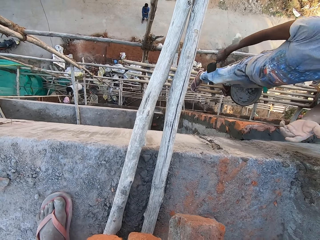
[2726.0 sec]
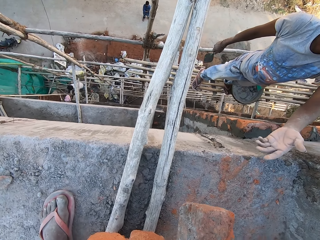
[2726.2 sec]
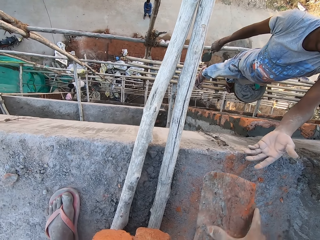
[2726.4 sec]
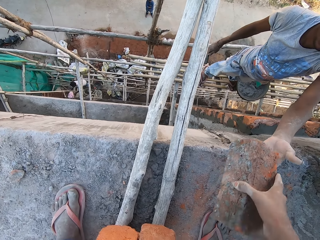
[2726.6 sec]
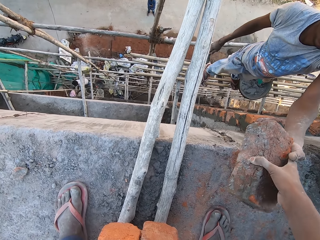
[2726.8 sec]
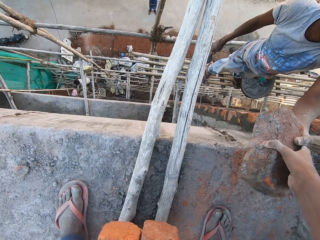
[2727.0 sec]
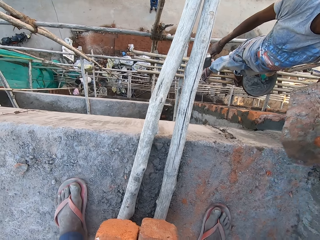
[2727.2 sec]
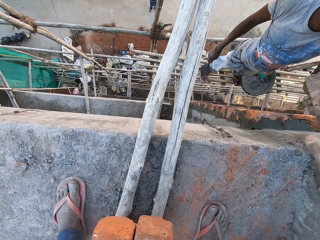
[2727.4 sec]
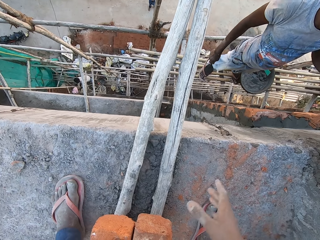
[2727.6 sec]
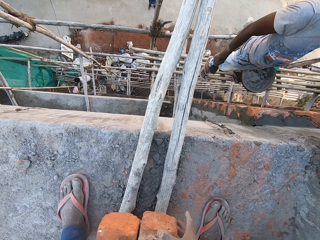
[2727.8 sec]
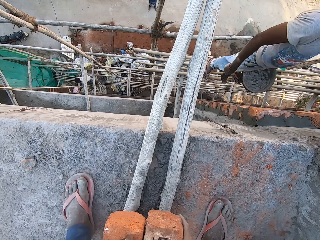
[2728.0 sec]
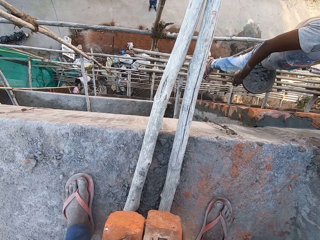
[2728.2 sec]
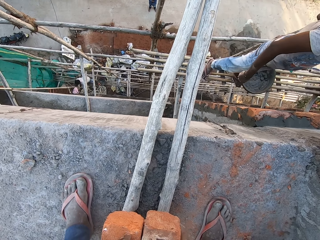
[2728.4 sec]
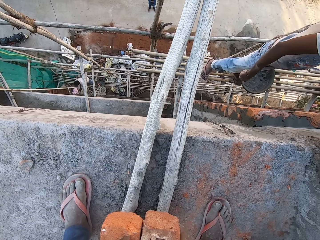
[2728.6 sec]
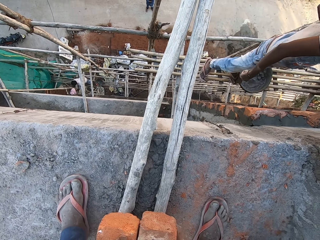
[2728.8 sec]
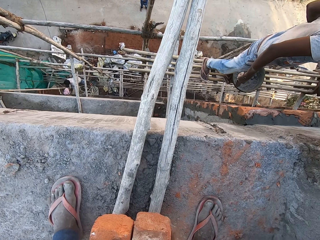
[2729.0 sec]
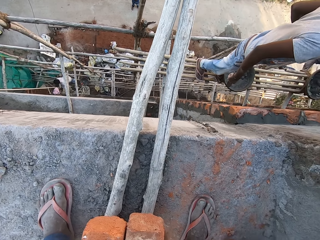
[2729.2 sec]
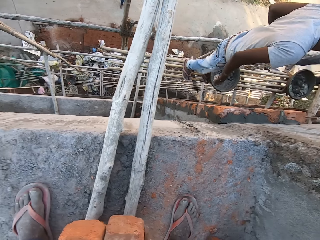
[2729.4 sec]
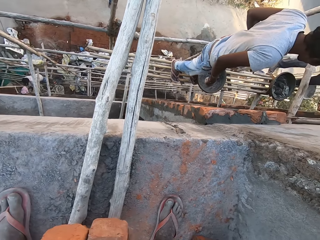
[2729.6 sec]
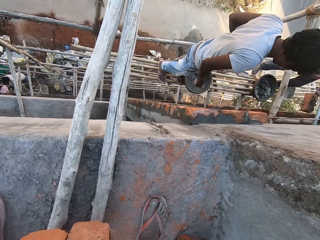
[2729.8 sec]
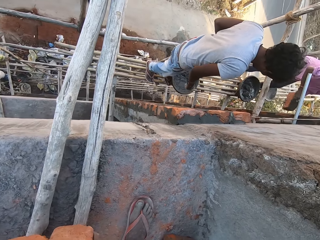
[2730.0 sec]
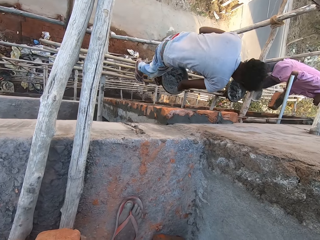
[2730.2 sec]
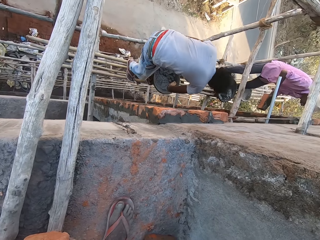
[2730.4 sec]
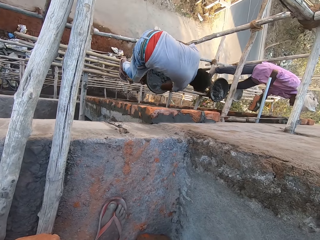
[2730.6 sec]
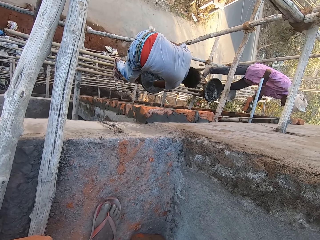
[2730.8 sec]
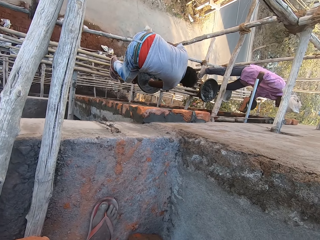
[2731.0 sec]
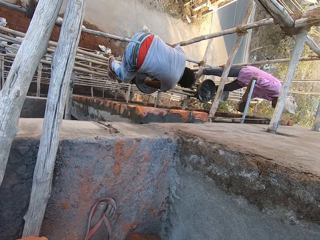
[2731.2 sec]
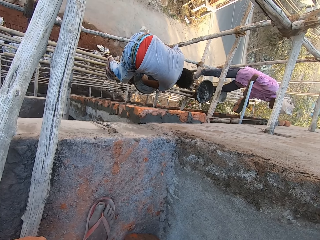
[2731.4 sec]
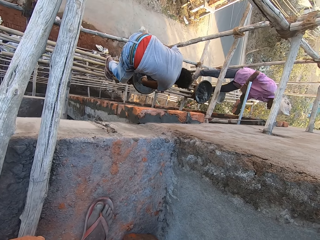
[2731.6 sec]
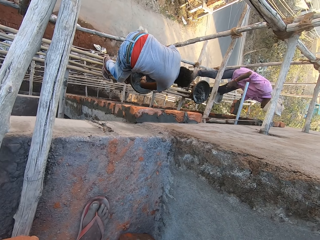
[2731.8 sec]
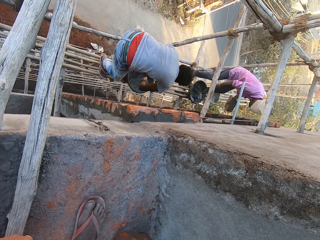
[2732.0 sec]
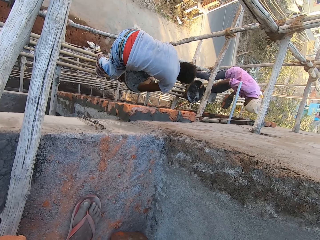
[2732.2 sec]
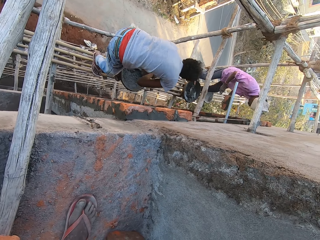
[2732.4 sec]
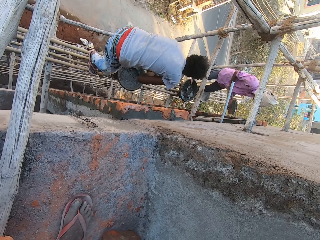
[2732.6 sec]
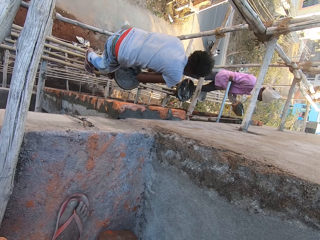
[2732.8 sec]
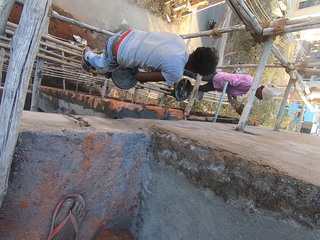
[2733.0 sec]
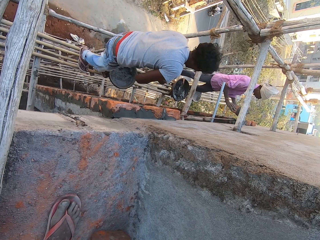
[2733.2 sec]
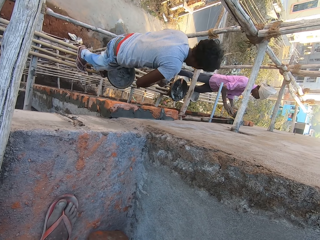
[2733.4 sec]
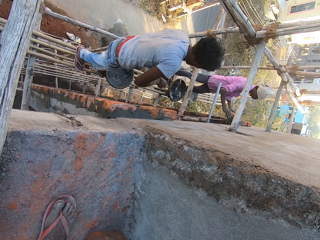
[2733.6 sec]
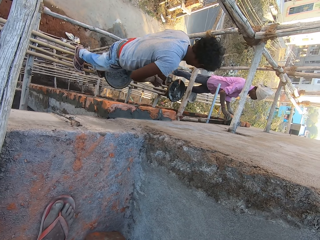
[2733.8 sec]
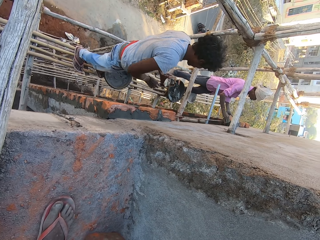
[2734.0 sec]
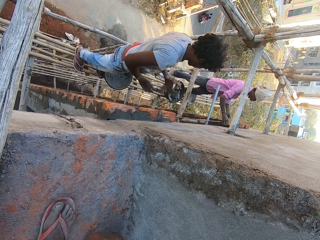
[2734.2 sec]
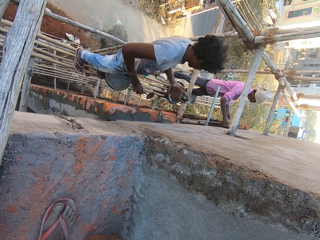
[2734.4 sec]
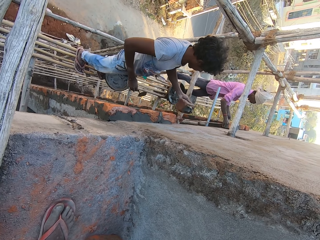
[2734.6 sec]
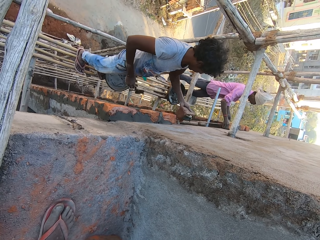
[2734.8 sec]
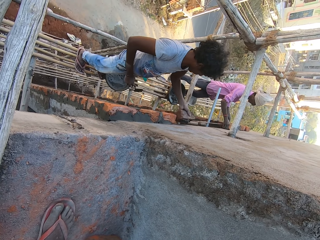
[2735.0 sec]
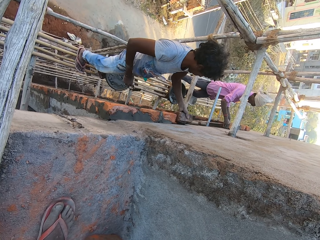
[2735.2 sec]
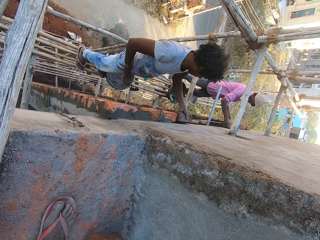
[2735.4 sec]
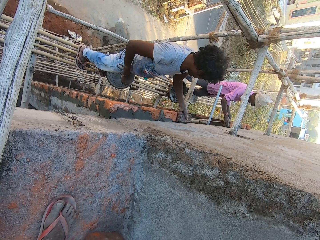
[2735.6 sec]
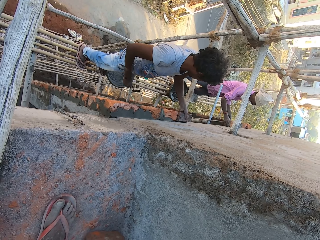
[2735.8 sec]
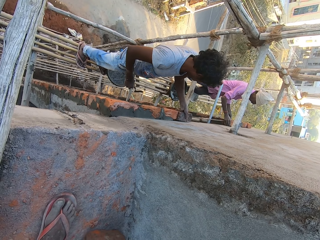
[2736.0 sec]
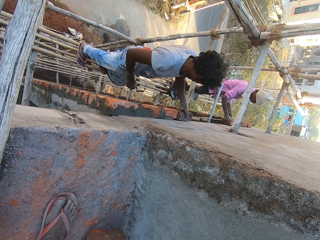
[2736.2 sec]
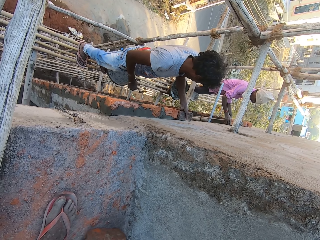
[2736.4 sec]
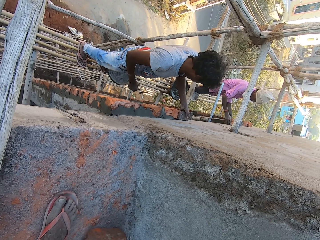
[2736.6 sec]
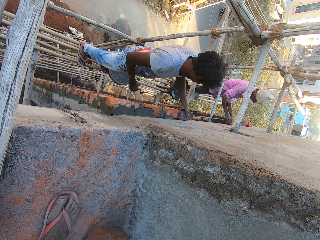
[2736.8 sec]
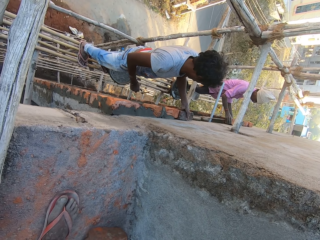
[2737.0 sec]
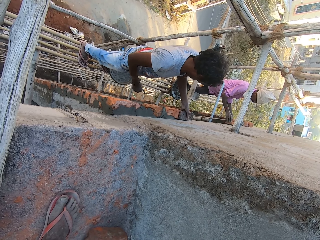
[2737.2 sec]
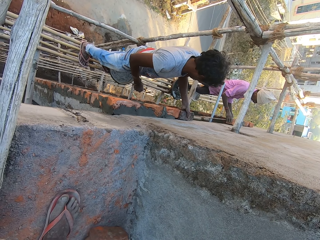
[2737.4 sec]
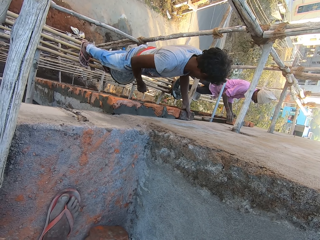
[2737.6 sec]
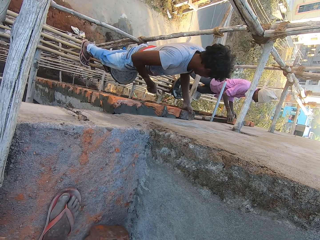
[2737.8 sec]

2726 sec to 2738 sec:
The camera wearer passes a brick to a man with his right hand. The man takes the brick with the left hand. The man stares at the brick. Another man applies concrete to the brick in his left hand with a trowel in his right hand. The first man scoops some concrete from a pan on a scaffolding platform with the trowel in his right hand. The other man drops the trowel in the pan on the scaffolding platform with his right hand. The other man scoops the concrete using the trowel. The first man applies concrete on the brick in his left hand with the trowel in his right hand. The other man presses the brick to the wall with both hands. The first man presses the brick to the wall with his left hand.

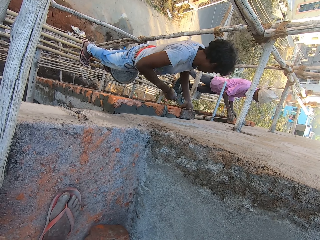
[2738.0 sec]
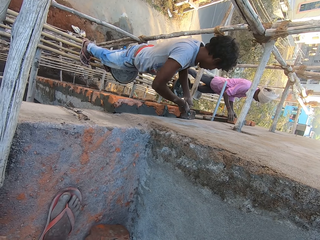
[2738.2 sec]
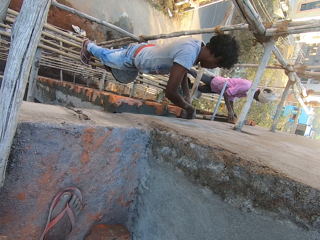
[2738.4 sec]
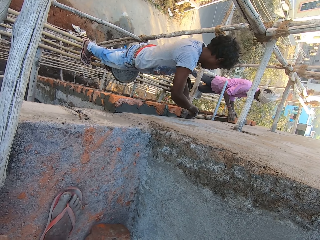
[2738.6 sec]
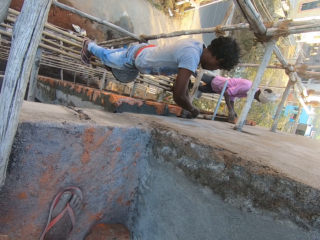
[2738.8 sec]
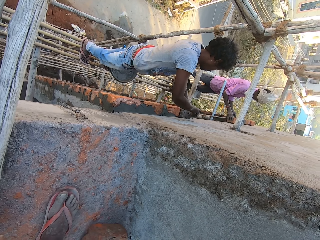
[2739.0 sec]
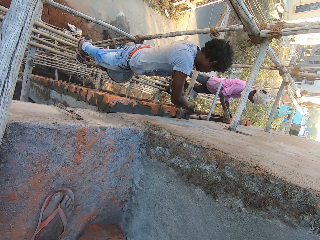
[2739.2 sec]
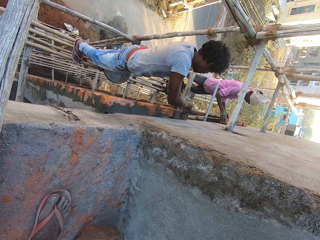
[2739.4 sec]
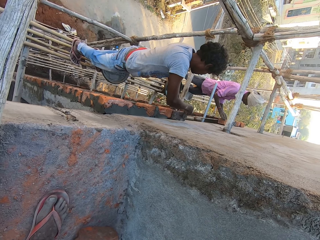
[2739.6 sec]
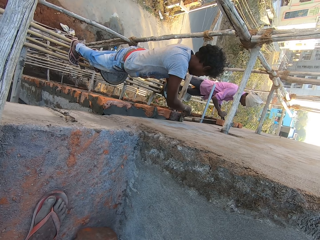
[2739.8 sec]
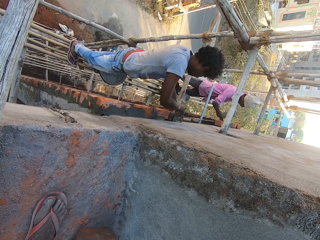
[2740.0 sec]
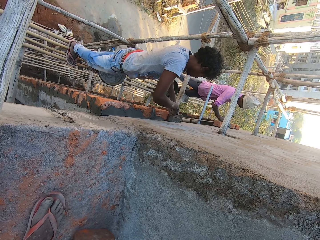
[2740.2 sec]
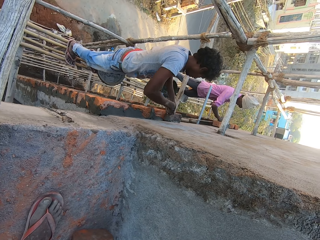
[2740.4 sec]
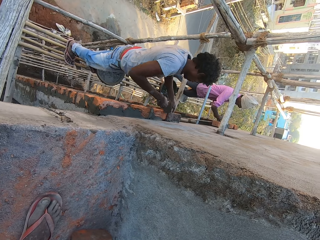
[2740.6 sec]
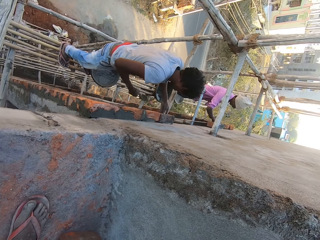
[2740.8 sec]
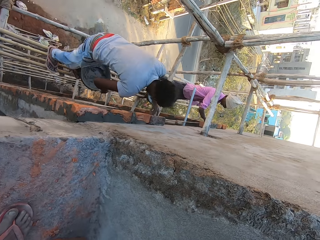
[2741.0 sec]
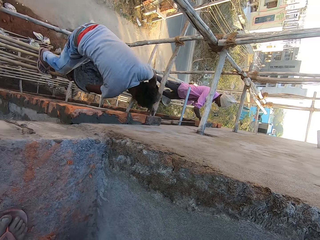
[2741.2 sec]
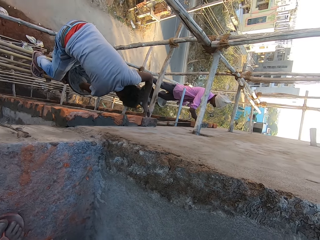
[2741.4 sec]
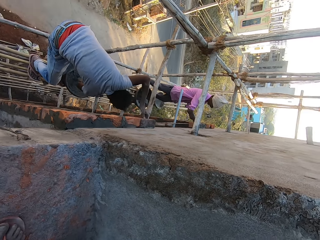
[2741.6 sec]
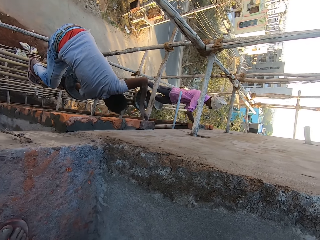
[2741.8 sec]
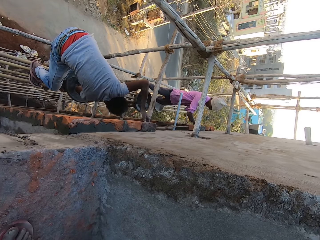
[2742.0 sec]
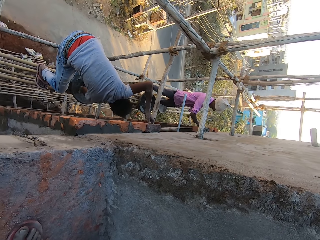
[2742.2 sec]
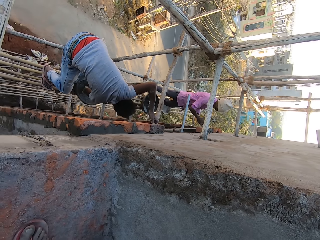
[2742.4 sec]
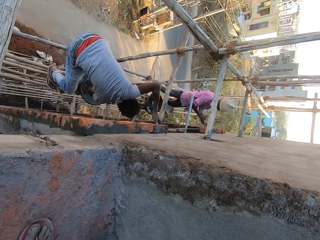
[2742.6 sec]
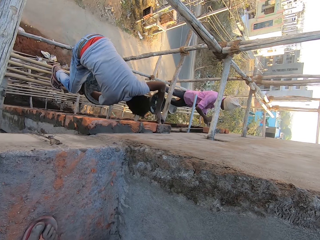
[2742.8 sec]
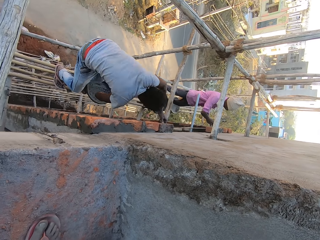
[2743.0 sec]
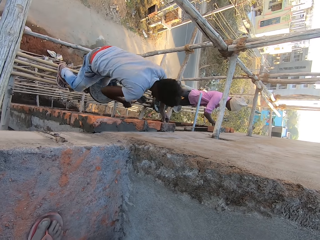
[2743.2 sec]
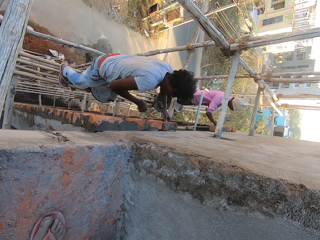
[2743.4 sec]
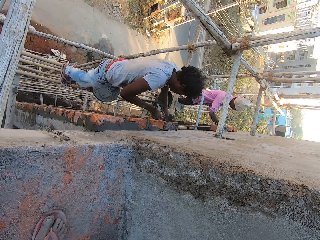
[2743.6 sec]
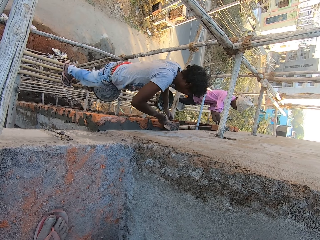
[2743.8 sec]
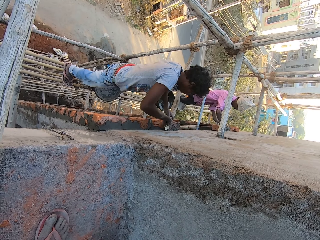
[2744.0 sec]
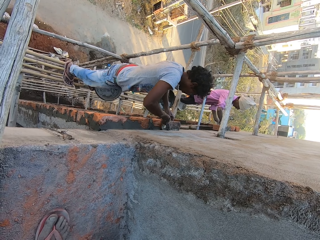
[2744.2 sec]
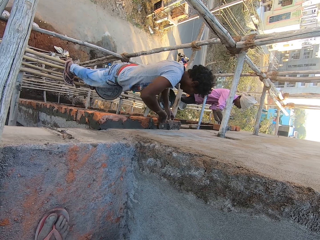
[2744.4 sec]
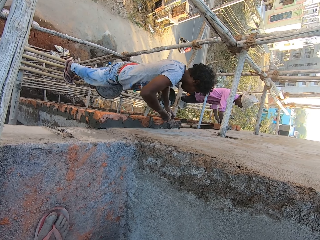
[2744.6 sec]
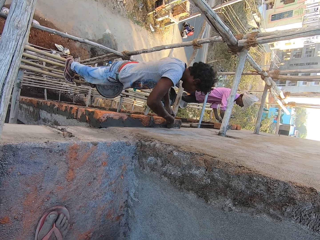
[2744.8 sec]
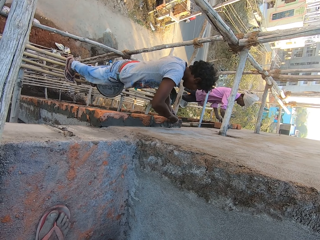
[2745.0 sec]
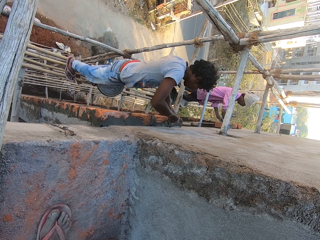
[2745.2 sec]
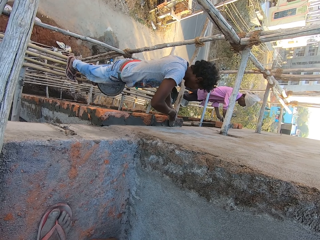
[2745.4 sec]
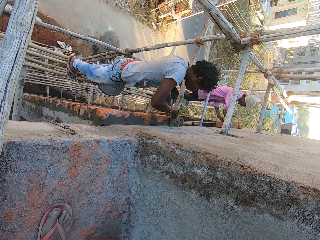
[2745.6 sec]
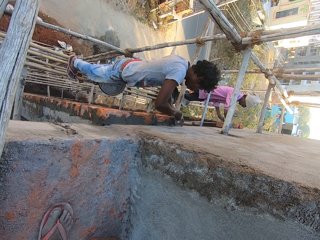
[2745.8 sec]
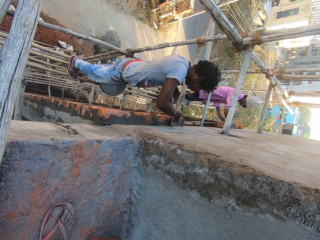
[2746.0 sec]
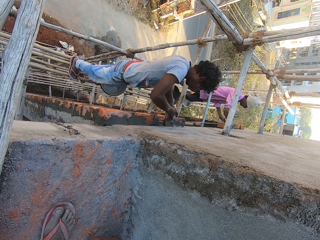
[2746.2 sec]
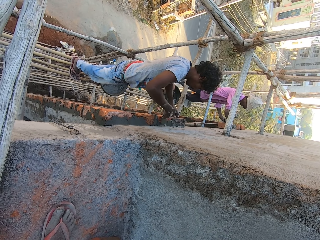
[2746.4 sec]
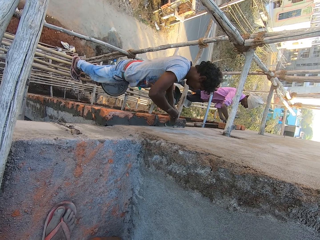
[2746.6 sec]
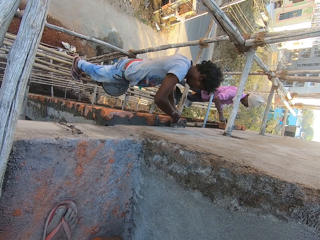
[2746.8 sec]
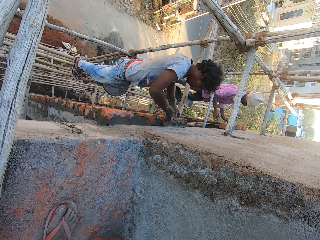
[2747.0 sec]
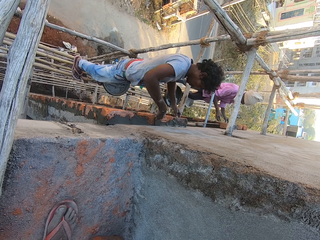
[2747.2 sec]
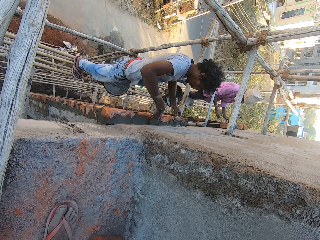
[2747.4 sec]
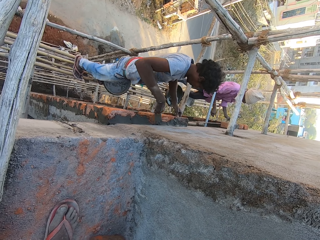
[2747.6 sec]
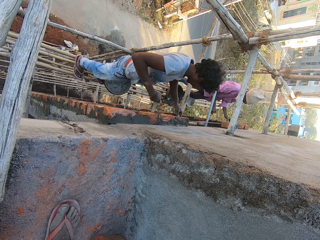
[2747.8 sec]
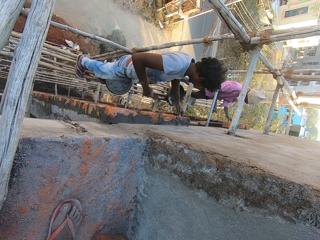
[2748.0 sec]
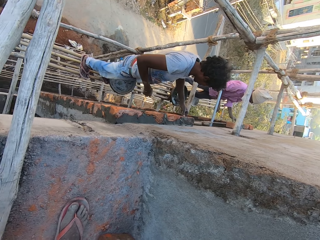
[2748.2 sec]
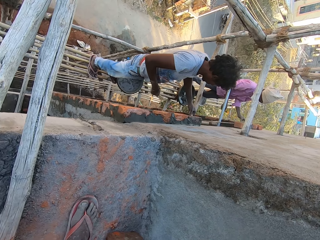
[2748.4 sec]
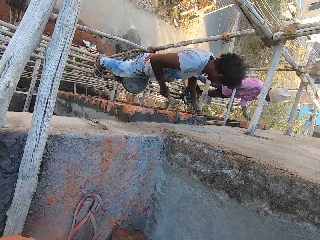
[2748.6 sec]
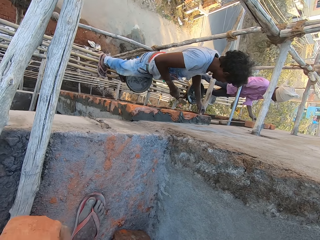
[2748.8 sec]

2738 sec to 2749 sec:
The camera wearer applies concrete to the wall with the trowel in his right hand. A man applies concrete on the wall. The man scoops some concrete from the pan on the scaffolding platform with the trowel in his right hand. The man applies concrete to the wall with the trowel in his right hand.
